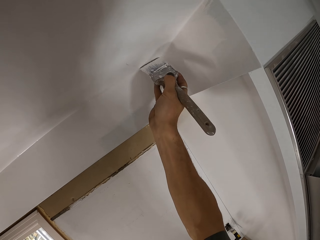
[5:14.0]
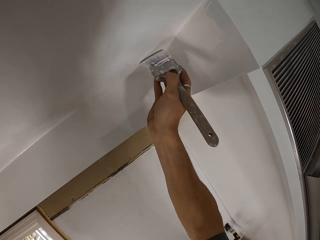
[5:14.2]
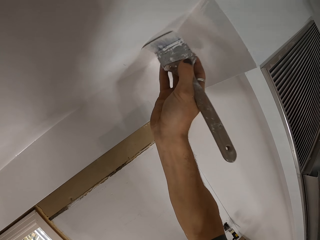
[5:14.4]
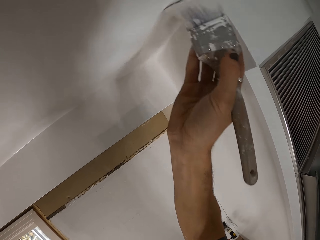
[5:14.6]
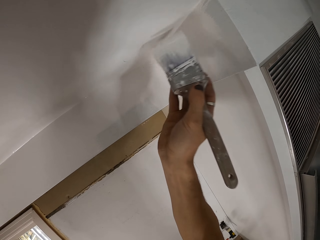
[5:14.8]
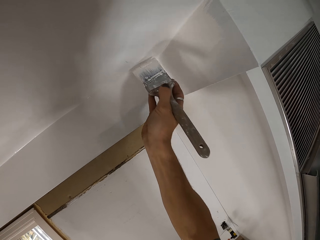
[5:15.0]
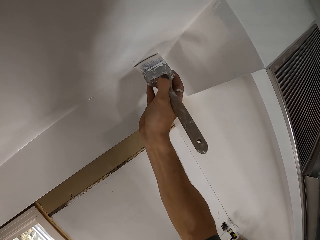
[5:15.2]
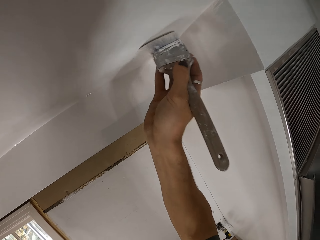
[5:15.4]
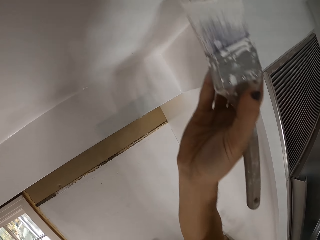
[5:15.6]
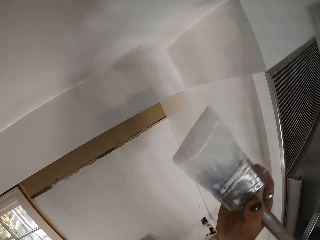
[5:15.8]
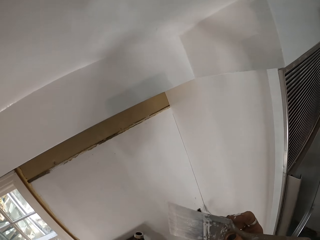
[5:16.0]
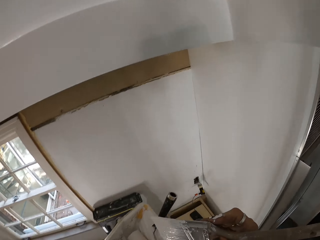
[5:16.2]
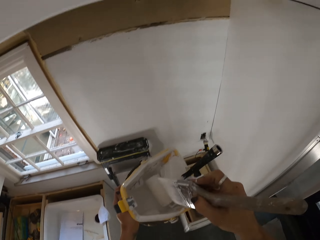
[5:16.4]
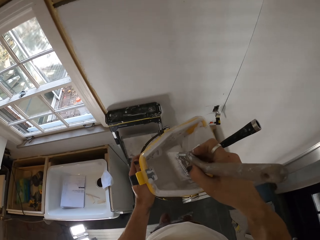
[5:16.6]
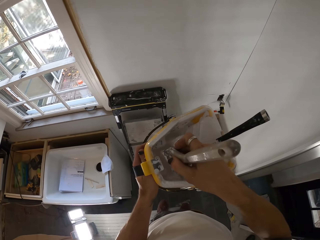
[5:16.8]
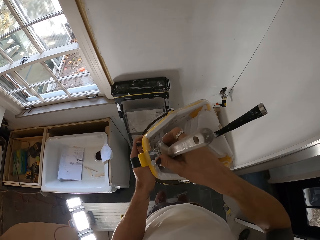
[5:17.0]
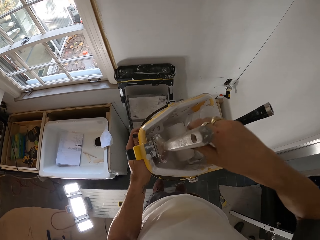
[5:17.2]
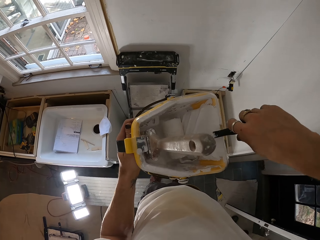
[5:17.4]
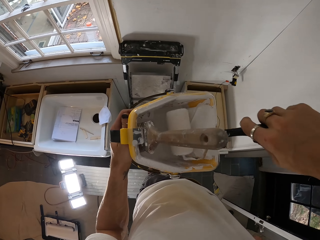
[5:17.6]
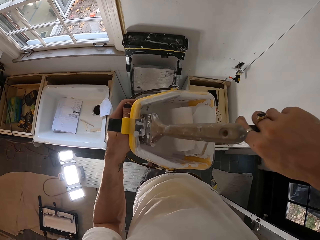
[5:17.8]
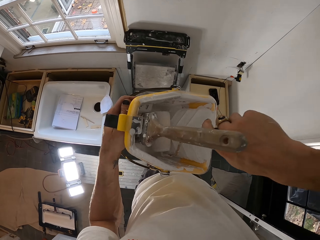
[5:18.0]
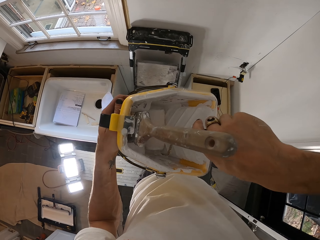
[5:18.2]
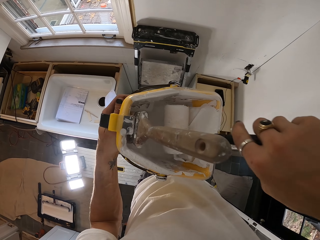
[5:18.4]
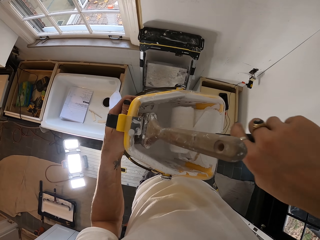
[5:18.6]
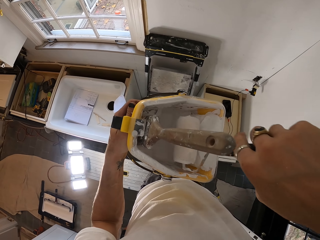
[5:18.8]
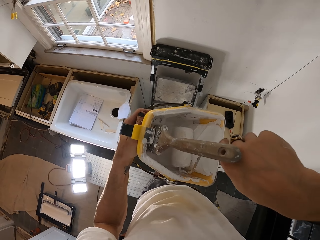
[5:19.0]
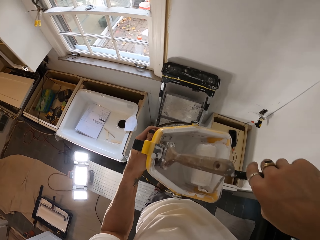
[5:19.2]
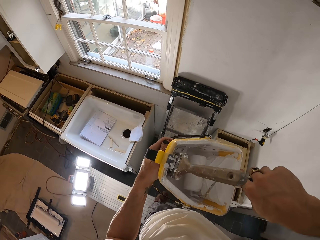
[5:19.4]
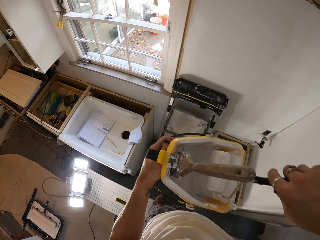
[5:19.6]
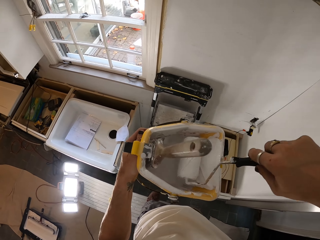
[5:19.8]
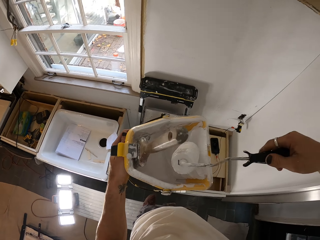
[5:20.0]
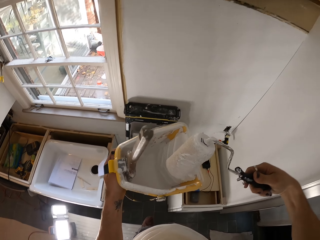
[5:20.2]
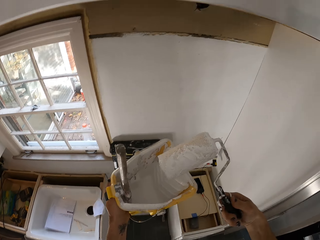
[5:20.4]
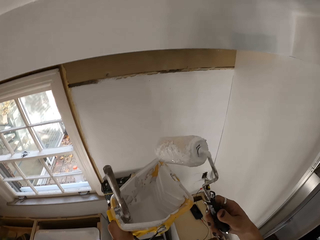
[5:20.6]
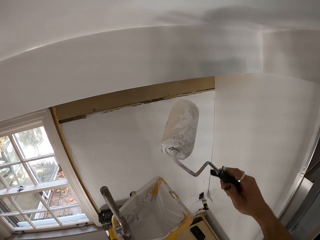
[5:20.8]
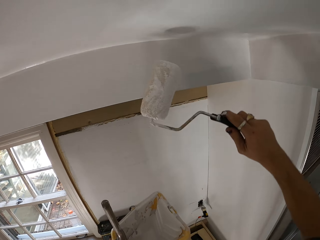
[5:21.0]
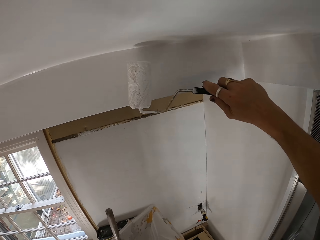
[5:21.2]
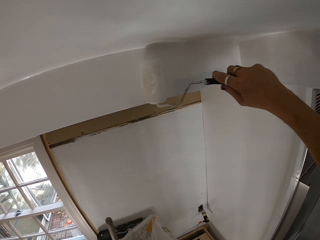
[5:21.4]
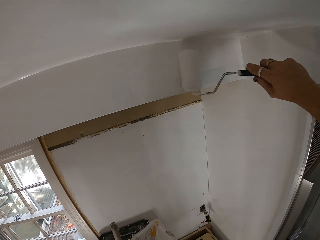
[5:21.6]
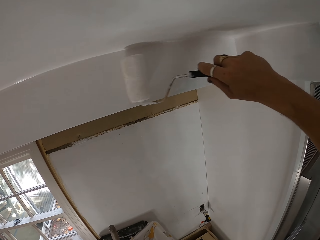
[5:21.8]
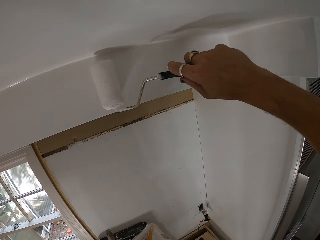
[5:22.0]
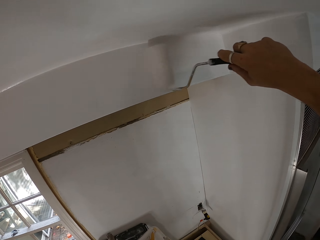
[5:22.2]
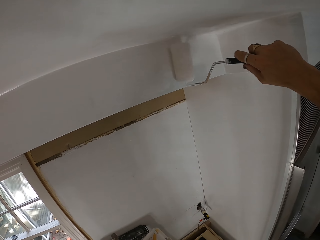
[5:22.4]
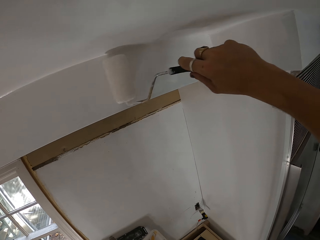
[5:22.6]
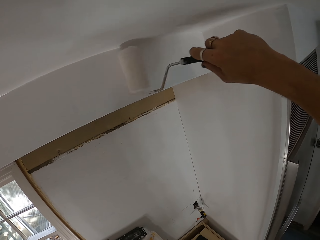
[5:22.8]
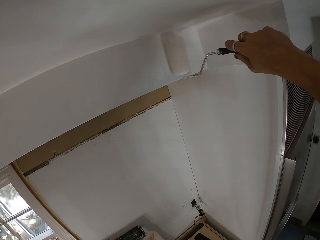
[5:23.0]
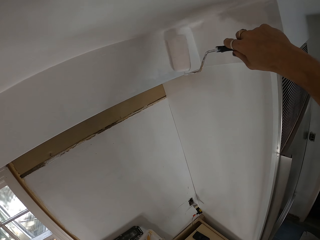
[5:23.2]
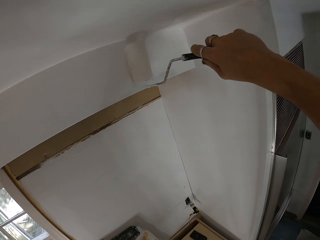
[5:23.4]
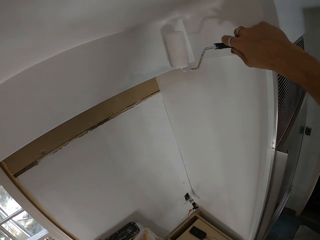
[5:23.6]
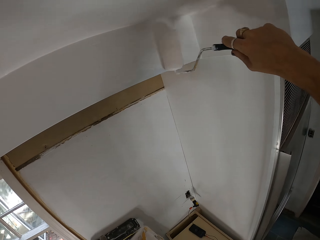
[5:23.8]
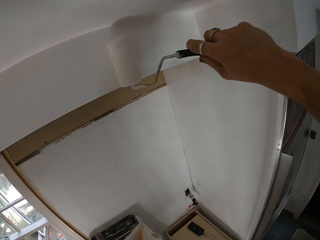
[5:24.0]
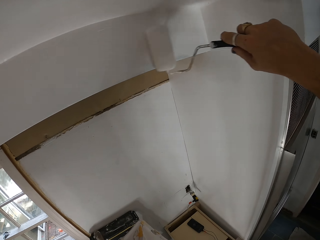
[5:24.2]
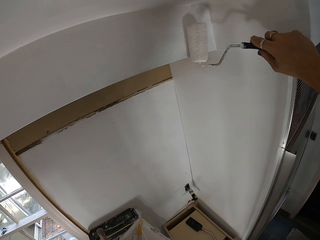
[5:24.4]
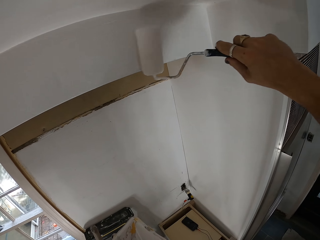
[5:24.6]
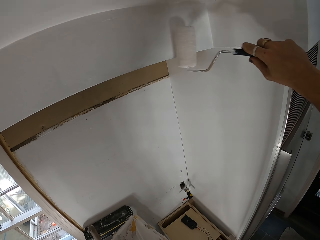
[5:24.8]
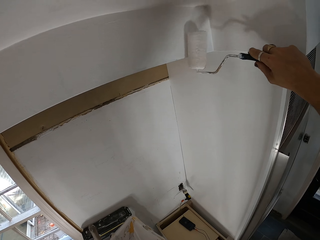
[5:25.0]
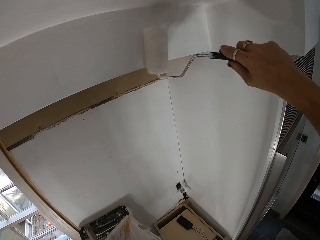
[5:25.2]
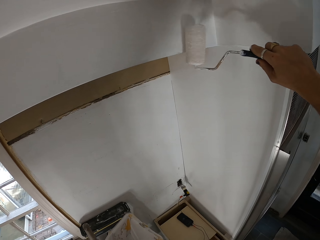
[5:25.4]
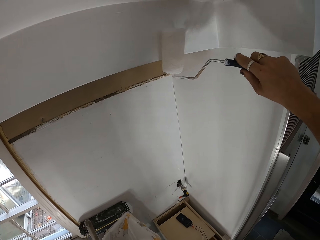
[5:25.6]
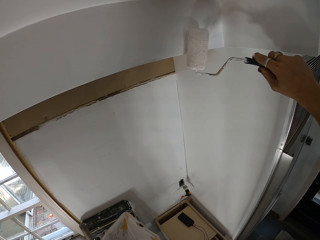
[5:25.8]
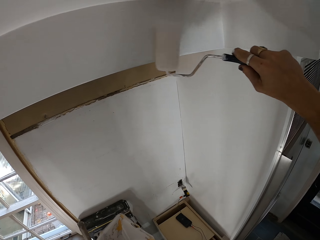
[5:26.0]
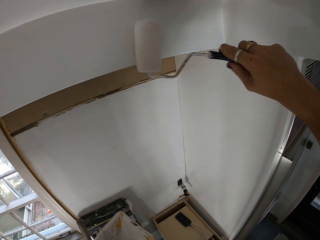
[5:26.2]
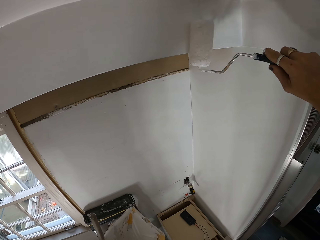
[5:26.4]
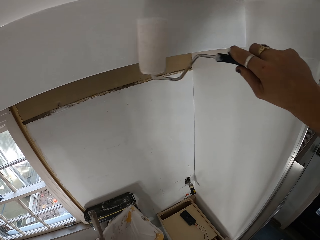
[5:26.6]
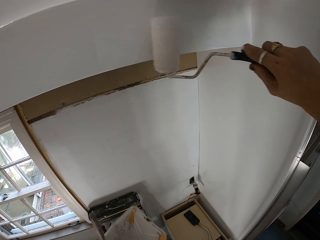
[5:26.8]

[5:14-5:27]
The camera wearer places a paint brush in a paint bucket. They dip the brush in the paint container. They pick a roller paint brush from the paint bucket. They roll the roller paint in the paint container. They paint the upper part of a wall adjacent to a ceiling with the roller paint brush.

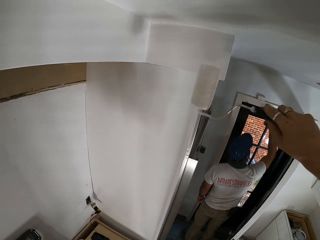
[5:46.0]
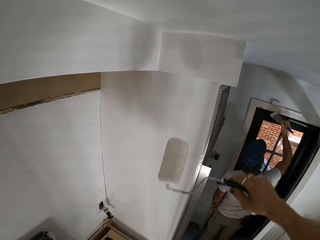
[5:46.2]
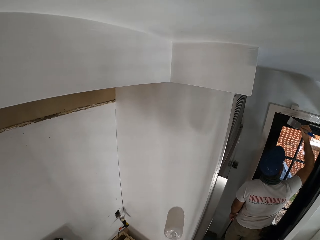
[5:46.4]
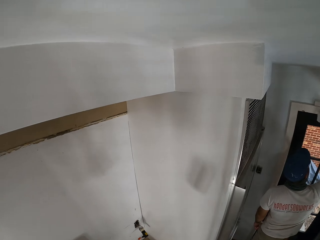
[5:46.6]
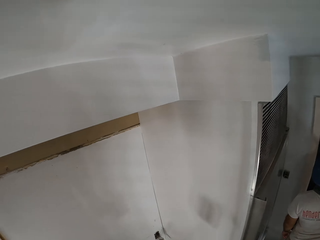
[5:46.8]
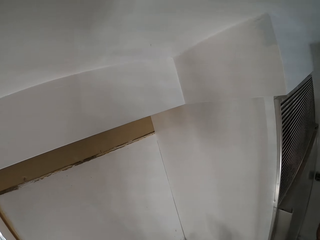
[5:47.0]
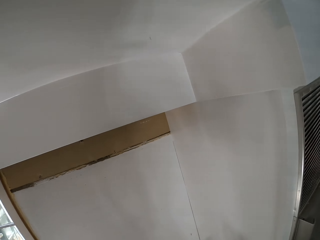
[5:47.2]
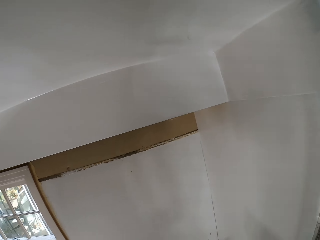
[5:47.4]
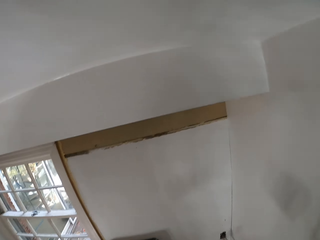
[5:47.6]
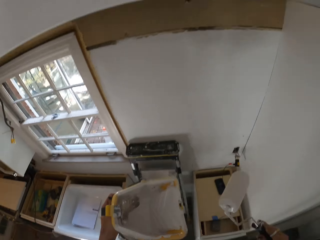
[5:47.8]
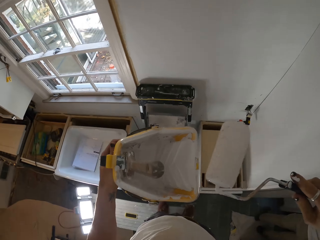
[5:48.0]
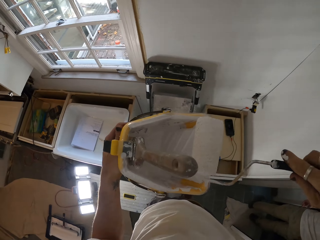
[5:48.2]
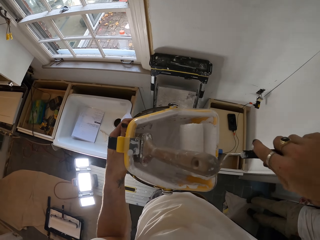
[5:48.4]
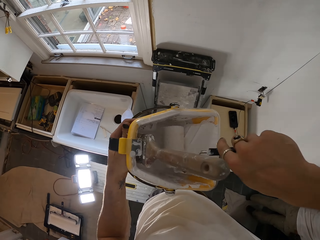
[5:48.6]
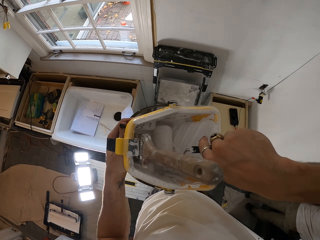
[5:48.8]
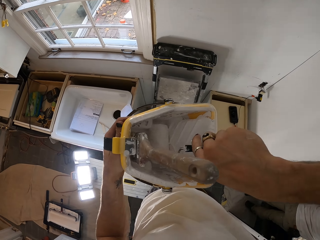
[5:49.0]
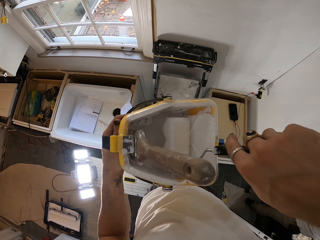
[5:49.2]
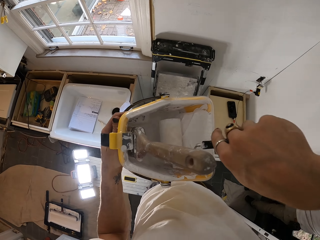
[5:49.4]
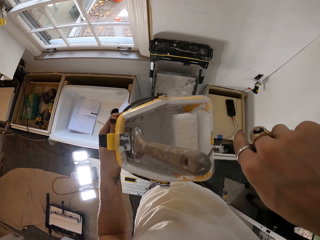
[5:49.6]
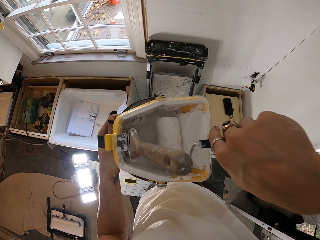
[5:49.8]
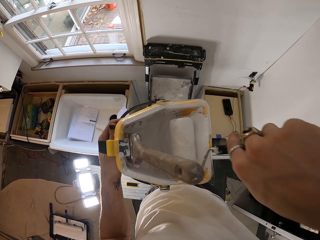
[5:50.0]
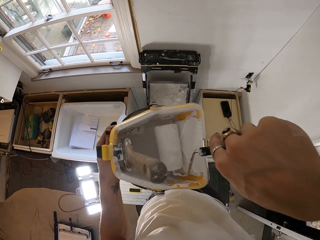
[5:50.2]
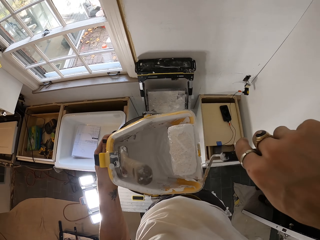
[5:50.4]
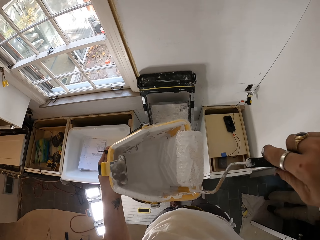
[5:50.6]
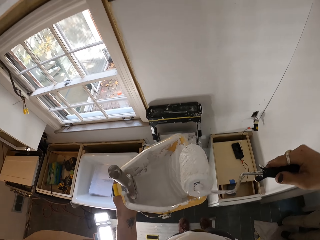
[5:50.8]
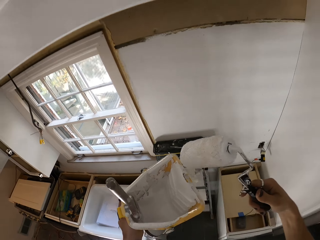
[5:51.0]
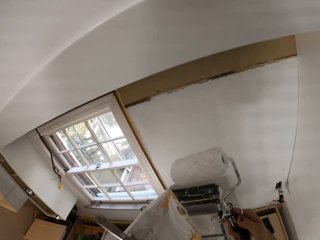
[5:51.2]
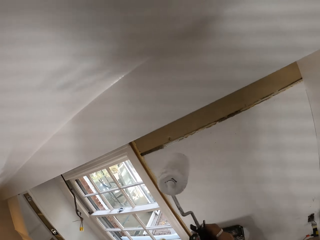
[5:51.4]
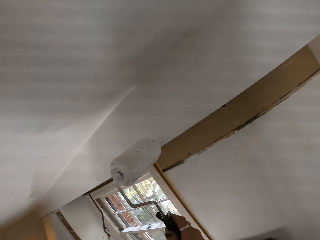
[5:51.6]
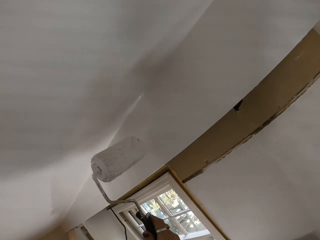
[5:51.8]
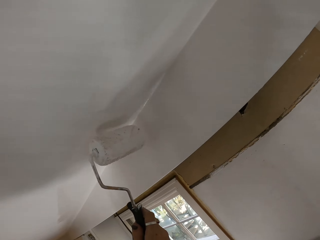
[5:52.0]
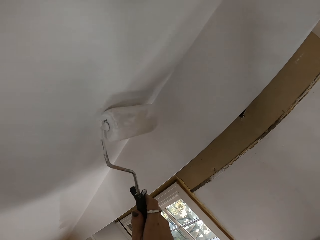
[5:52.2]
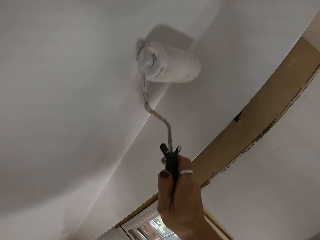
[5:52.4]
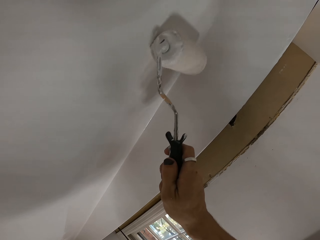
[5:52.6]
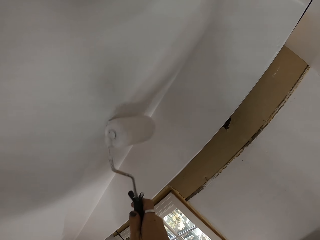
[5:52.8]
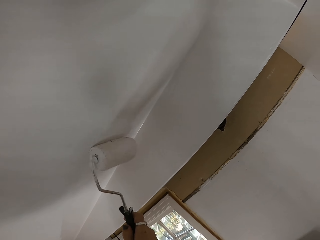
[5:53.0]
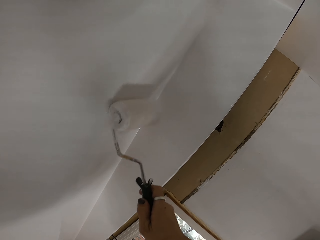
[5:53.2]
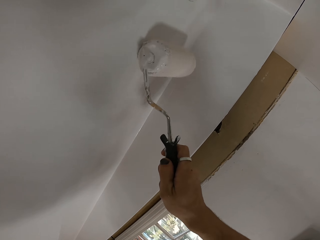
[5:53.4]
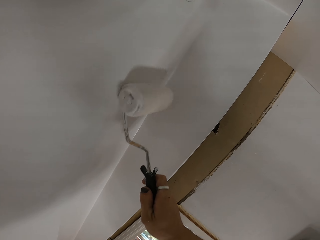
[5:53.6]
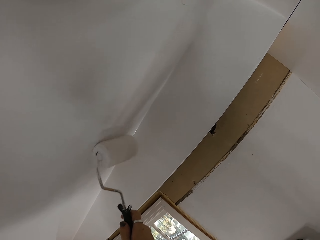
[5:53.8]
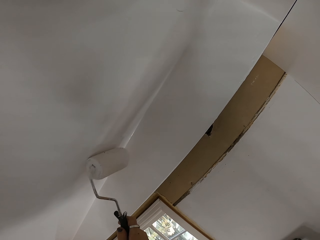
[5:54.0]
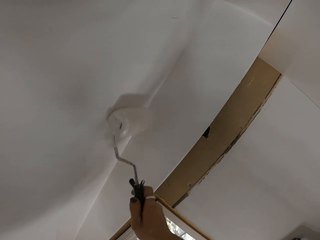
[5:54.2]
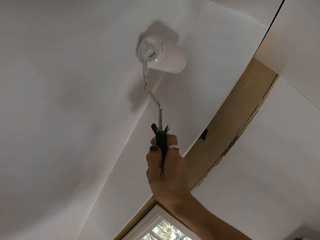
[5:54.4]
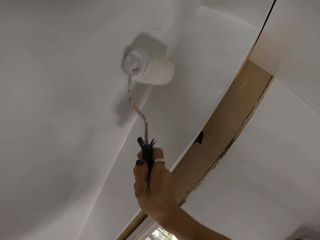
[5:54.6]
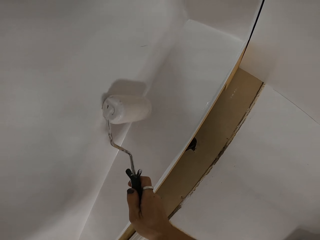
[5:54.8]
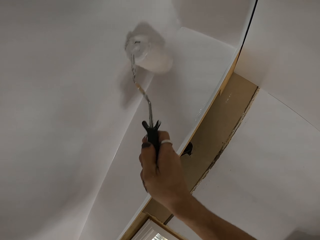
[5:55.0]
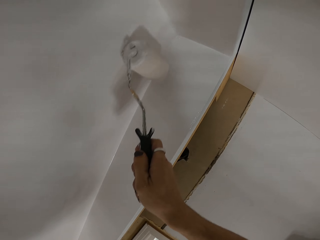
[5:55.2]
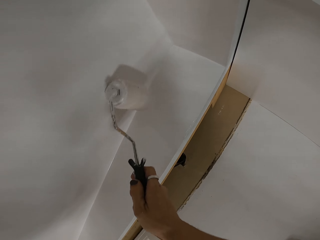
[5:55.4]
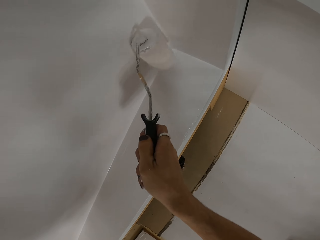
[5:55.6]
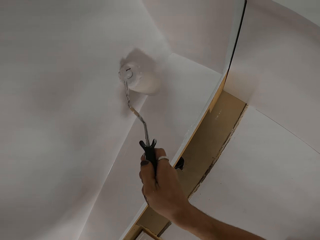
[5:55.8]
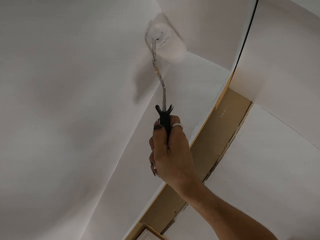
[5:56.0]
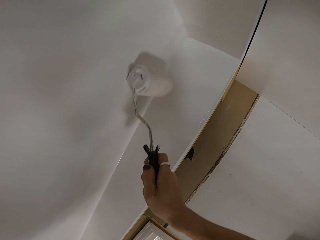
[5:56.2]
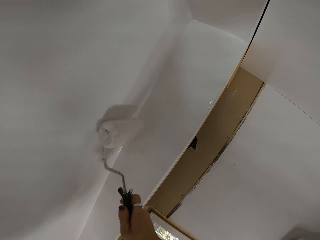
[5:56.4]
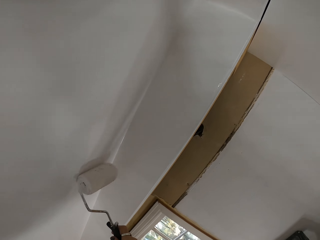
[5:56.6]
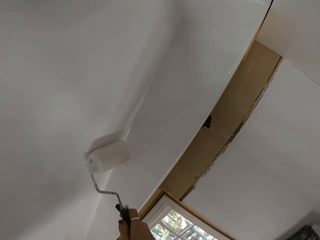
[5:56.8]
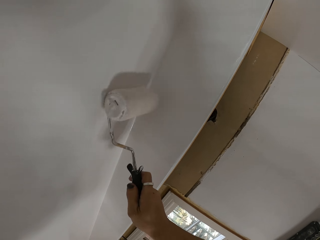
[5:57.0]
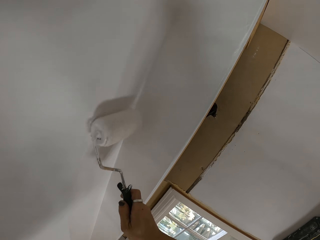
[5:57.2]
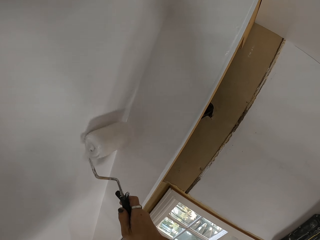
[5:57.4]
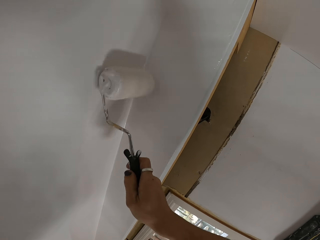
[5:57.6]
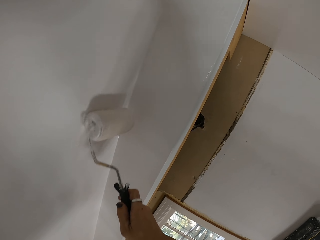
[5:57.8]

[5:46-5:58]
The camera wearer rolls the roller paint in the paint container. They dip a roller paint brush in a paint bucket. They paint a ceiling. They paint the wall with the roller paint brush.
